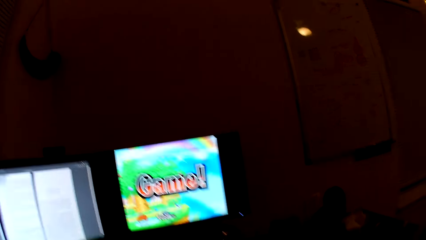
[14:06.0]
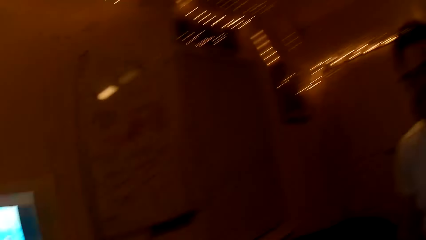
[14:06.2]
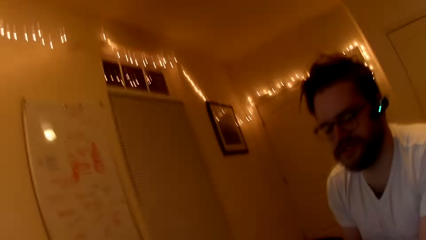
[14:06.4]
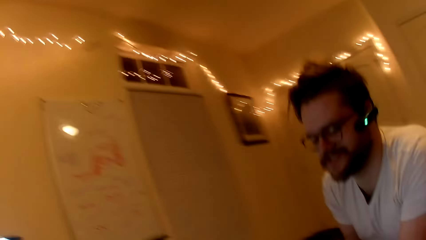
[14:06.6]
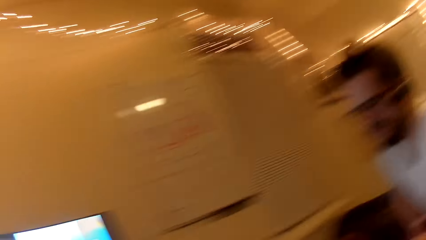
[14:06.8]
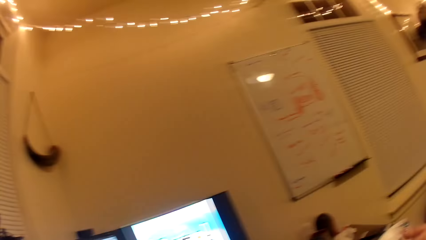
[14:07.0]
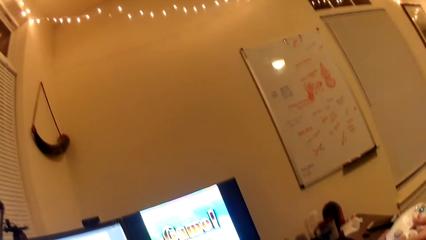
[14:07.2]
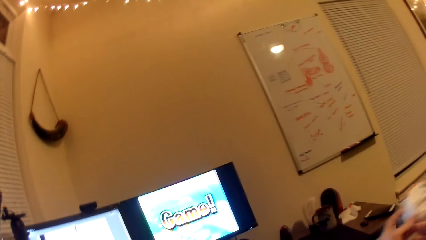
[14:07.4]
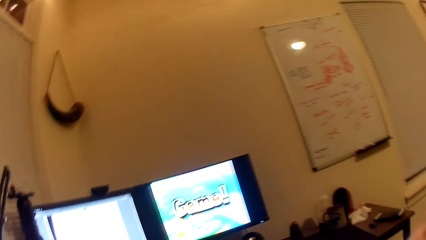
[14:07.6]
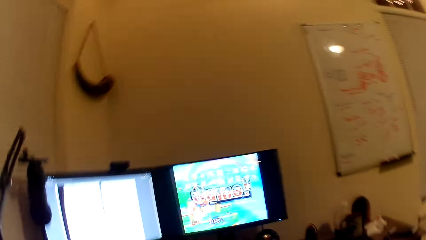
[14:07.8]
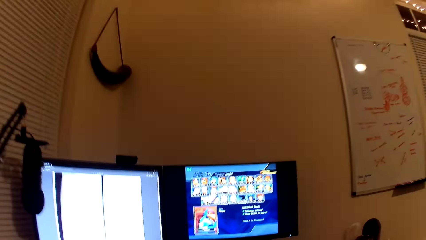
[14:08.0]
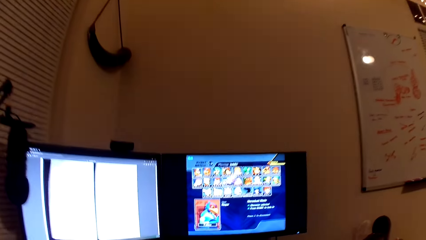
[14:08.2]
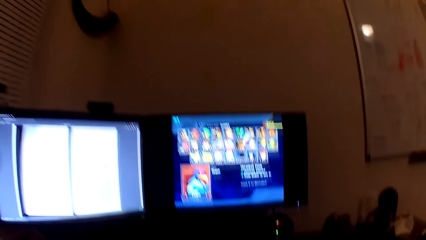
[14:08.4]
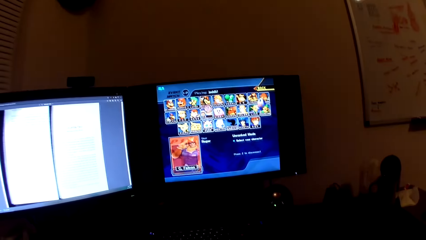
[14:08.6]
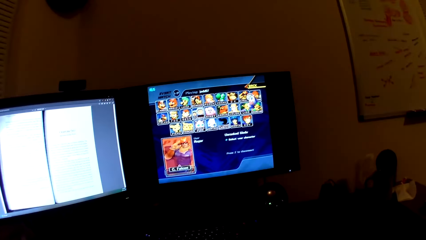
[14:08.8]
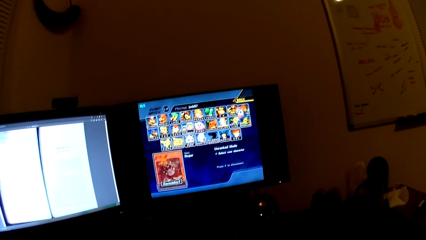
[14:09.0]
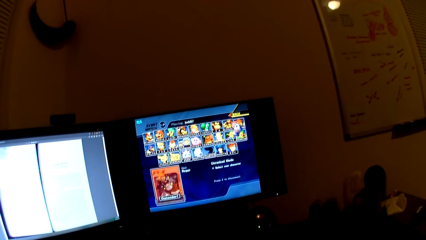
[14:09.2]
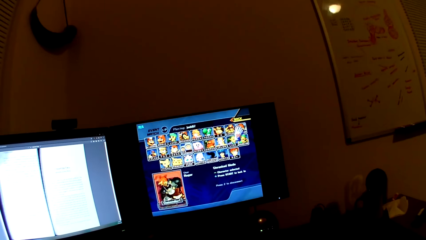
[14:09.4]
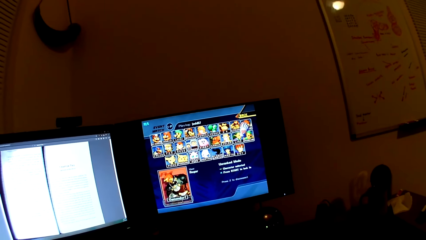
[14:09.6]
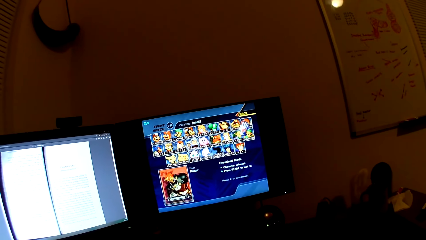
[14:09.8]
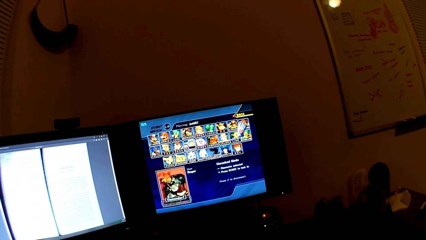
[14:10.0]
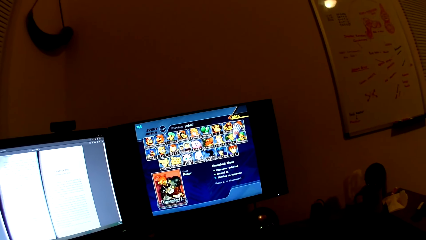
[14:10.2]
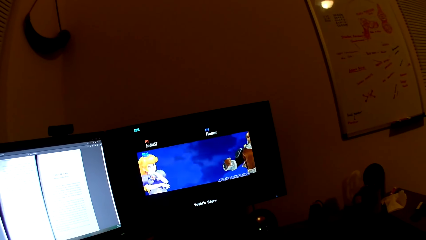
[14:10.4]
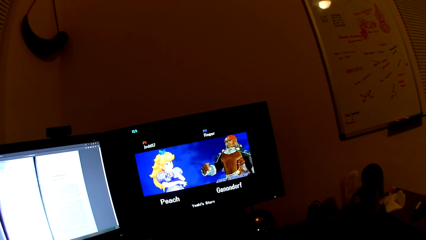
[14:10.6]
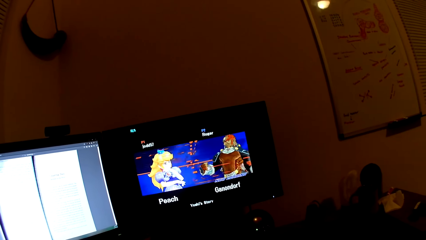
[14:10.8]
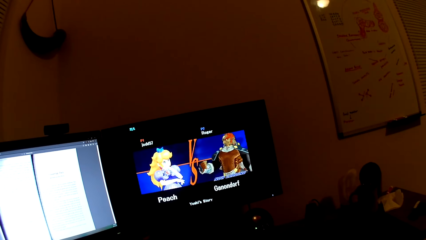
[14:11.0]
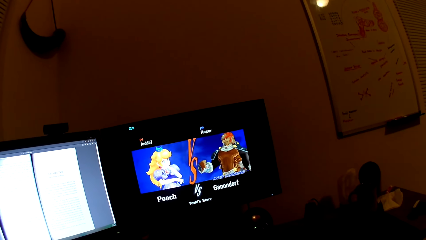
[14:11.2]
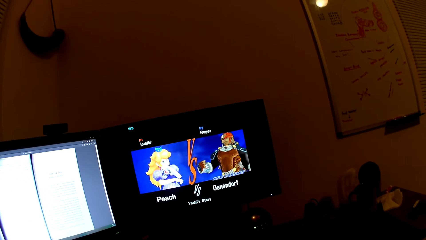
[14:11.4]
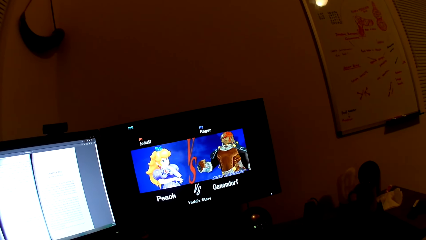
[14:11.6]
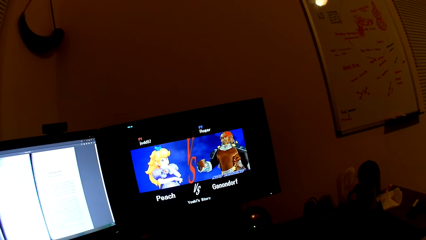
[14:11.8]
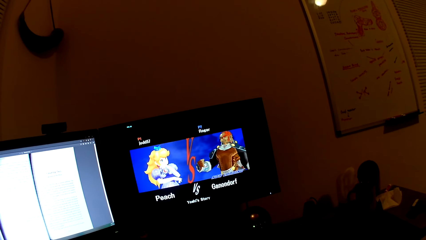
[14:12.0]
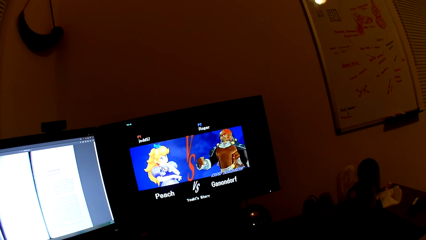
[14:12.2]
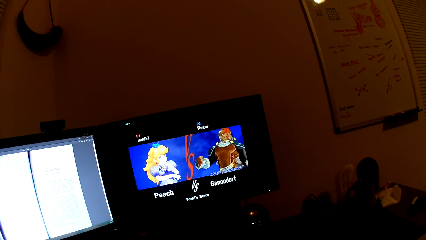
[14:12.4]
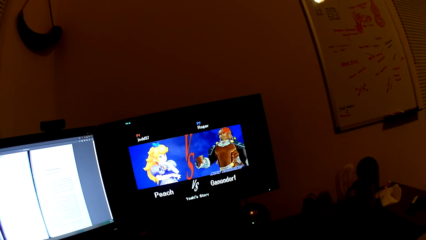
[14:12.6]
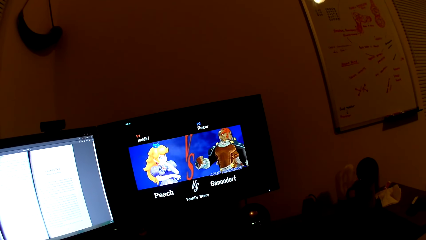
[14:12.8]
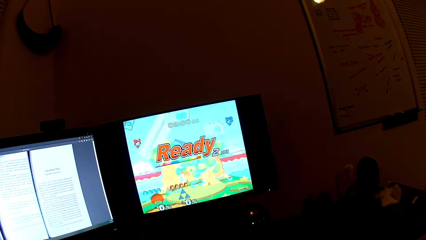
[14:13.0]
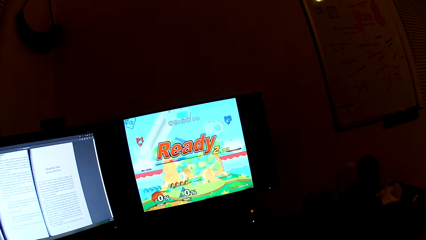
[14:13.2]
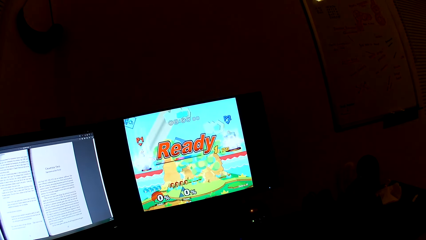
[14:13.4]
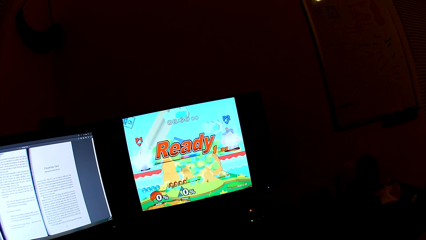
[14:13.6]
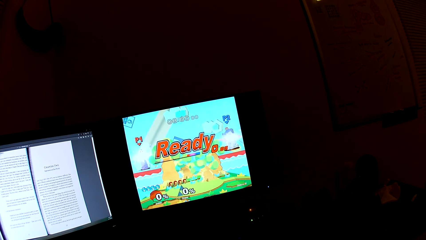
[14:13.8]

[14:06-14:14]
The camera wearer hands a person a gaming pad. They play a game on a computer.

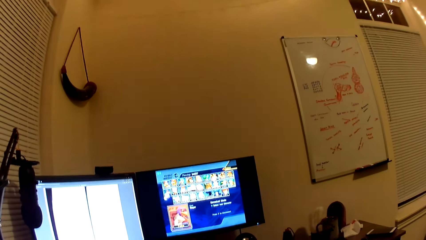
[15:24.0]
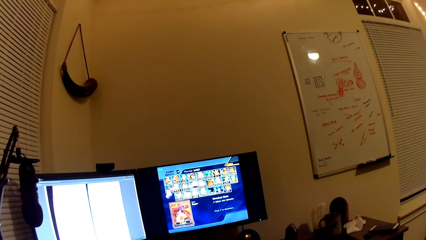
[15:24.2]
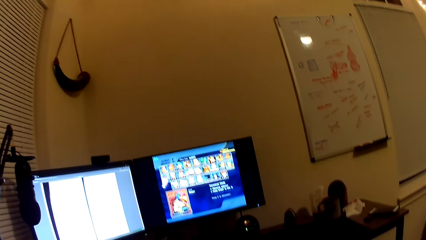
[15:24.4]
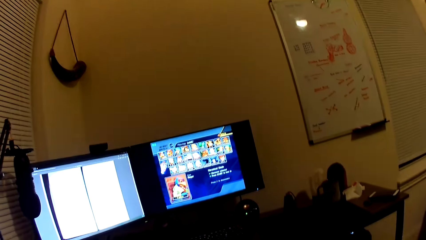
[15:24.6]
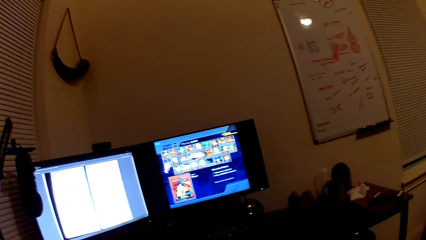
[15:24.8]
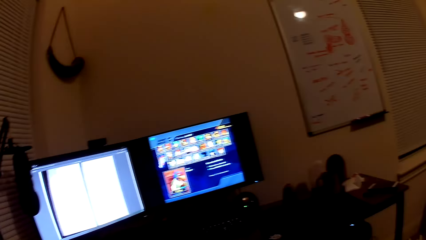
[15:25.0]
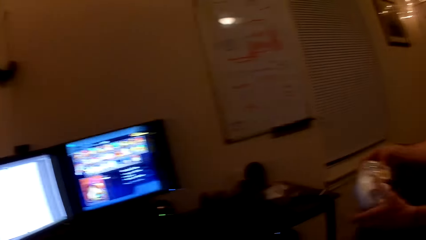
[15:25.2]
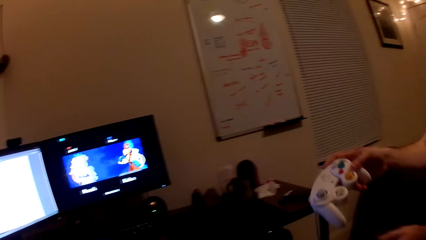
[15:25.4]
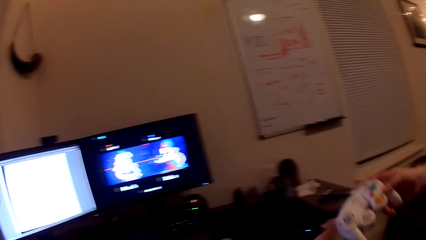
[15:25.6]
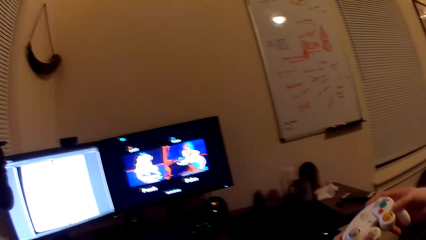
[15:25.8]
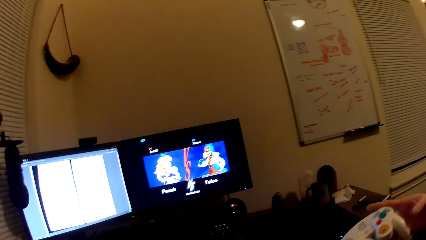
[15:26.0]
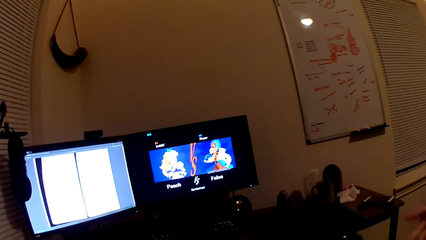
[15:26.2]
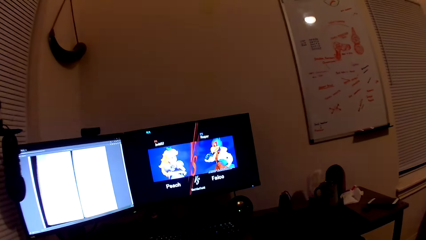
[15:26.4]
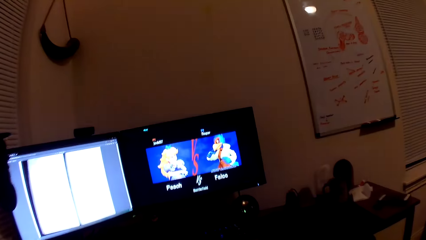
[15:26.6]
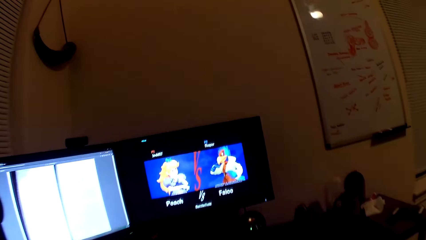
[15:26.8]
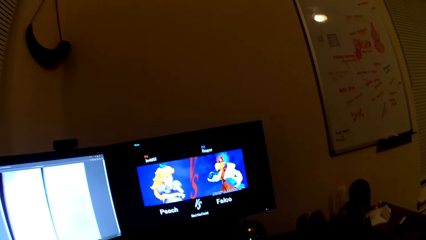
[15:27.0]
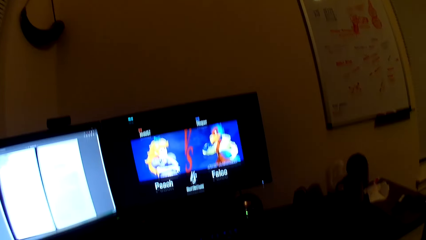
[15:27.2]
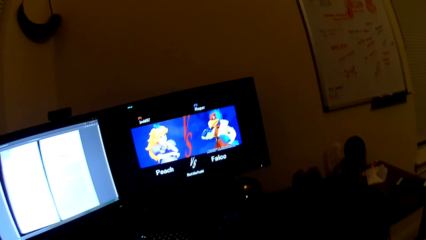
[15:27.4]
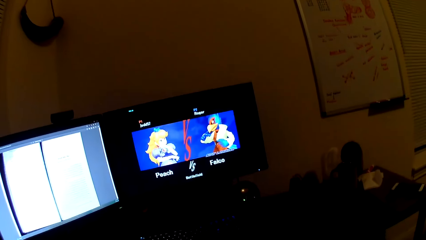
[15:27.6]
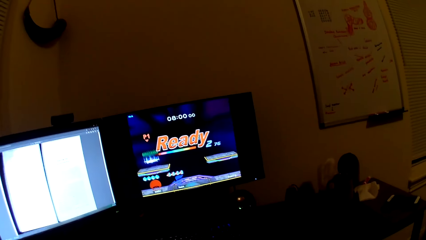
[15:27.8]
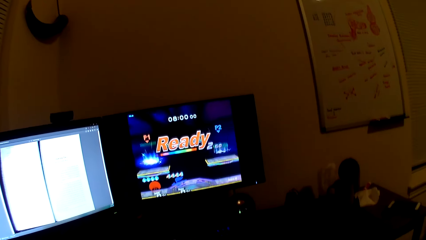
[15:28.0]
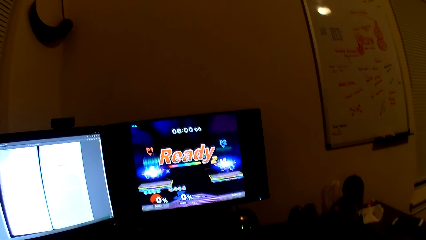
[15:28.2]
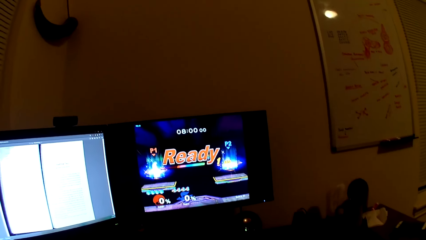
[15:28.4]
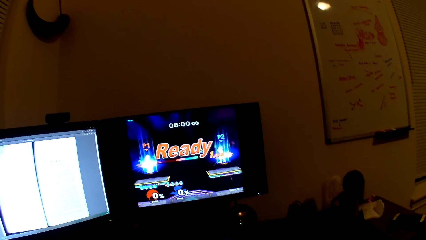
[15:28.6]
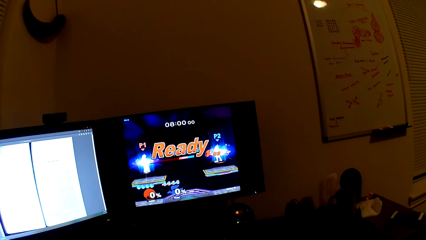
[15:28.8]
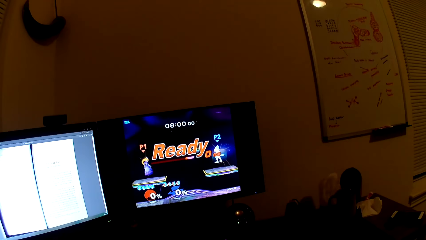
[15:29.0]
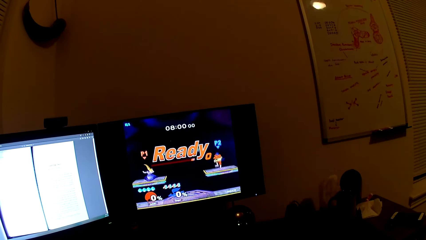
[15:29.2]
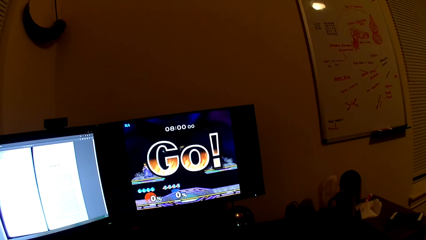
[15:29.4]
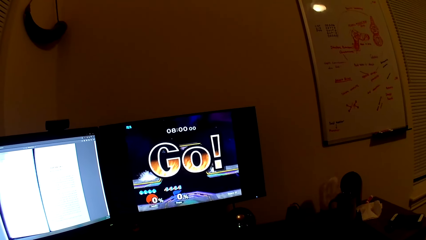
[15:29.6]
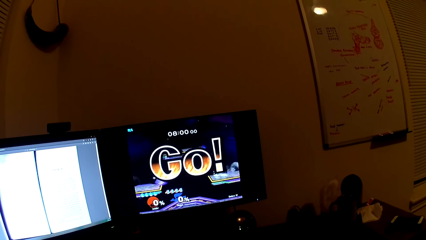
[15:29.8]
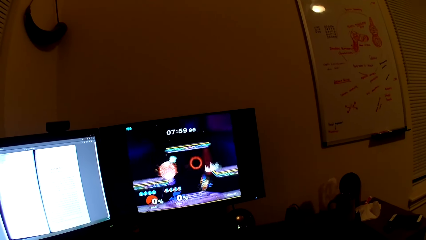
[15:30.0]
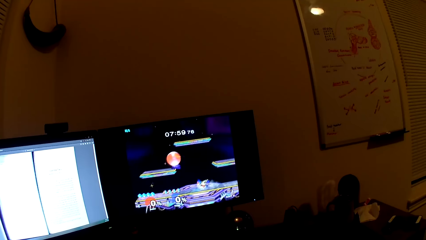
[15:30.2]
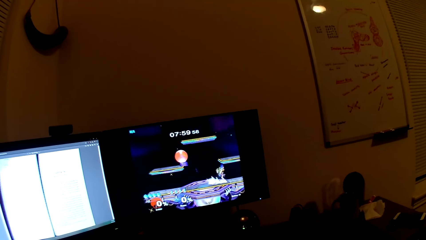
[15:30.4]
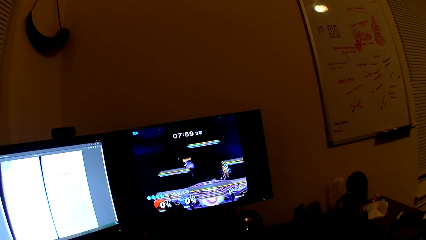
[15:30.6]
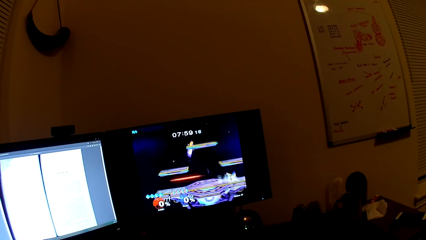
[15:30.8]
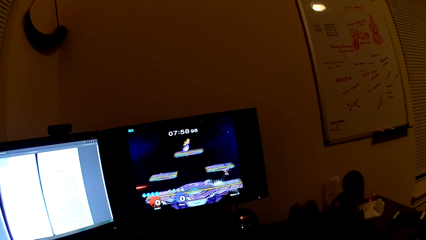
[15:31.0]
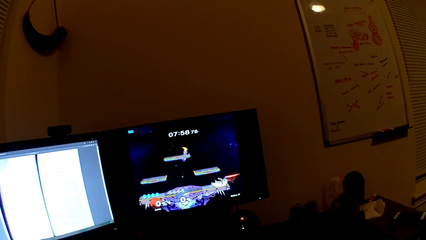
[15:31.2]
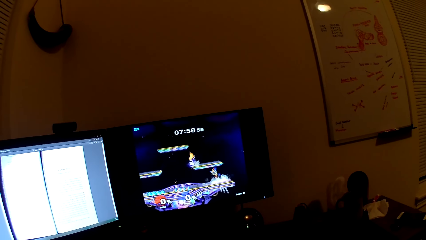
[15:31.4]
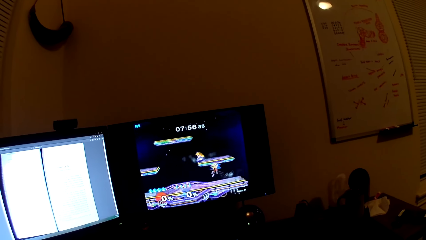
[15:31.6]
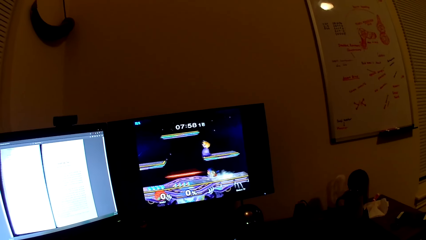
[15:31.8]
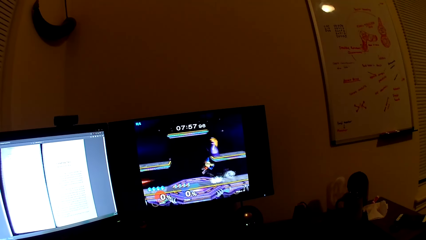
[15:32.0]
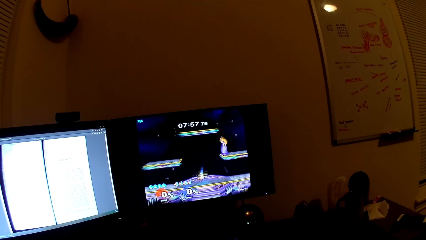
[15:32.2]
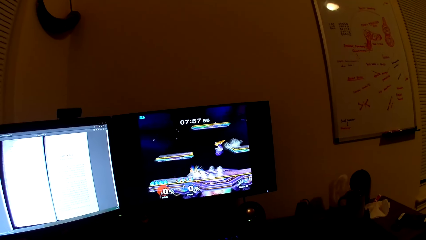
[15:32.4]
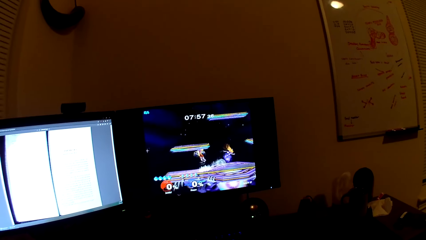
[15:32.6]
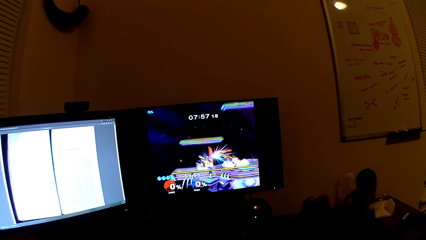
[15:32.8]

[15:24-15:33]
A person hands the camera wearer a gaming pad. The camera wearer plays a game on a computer.
